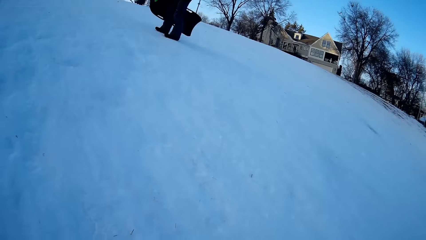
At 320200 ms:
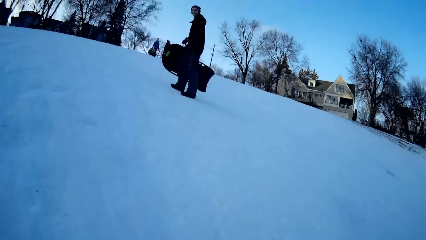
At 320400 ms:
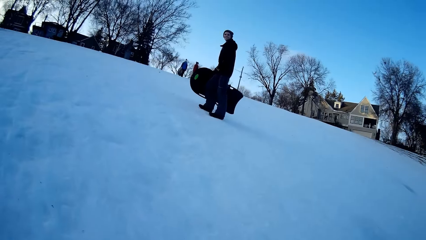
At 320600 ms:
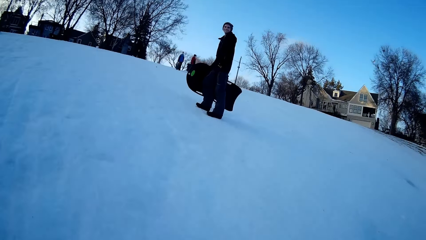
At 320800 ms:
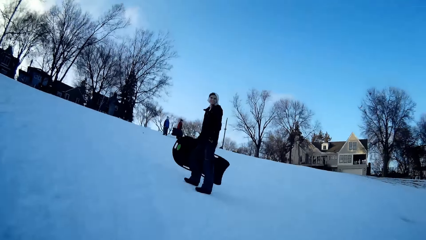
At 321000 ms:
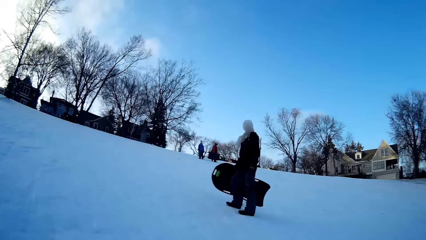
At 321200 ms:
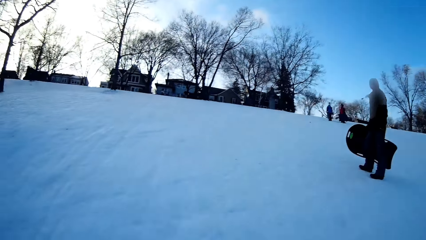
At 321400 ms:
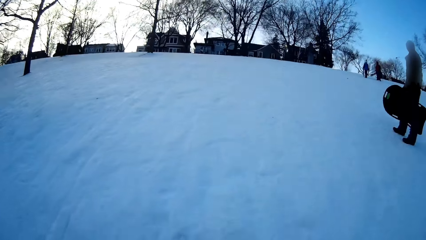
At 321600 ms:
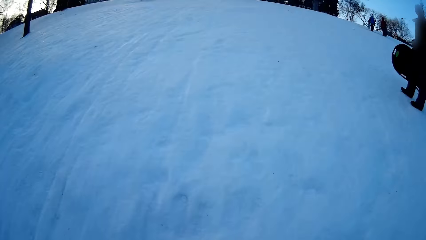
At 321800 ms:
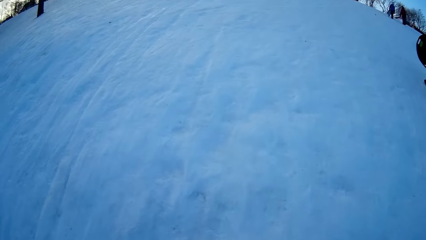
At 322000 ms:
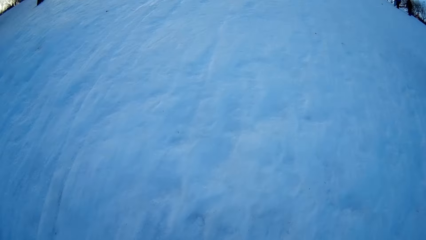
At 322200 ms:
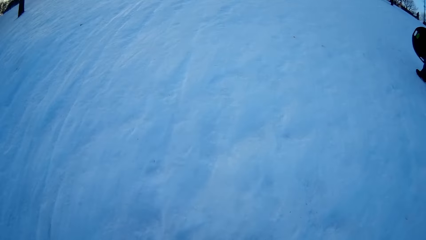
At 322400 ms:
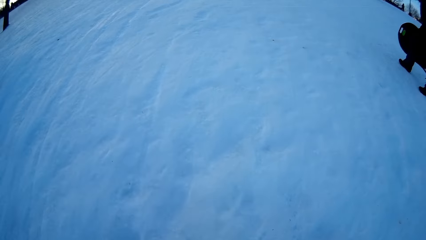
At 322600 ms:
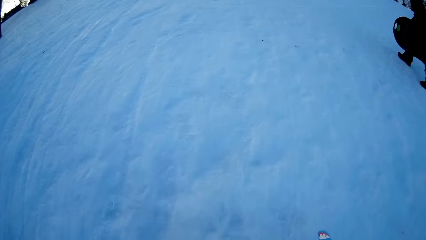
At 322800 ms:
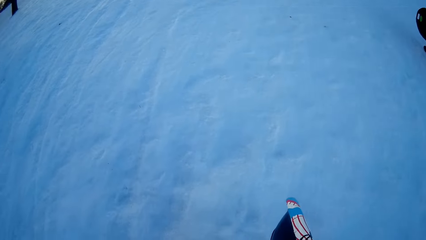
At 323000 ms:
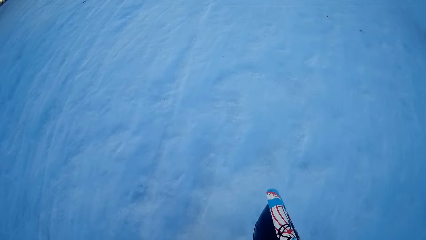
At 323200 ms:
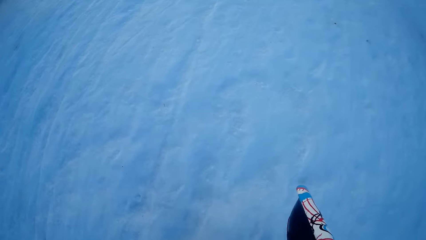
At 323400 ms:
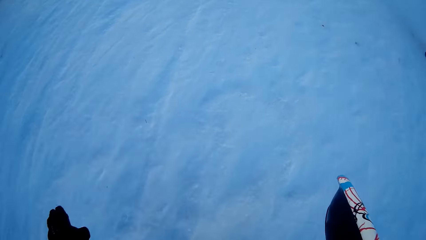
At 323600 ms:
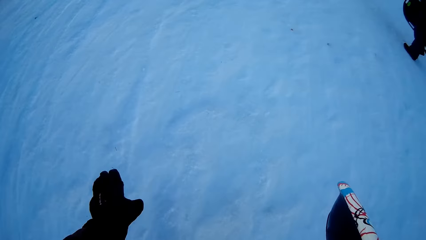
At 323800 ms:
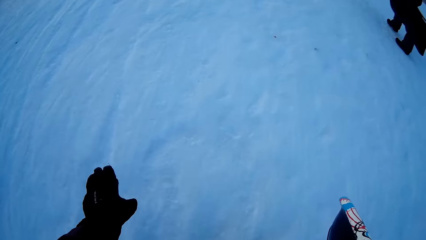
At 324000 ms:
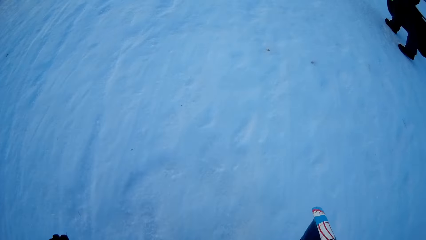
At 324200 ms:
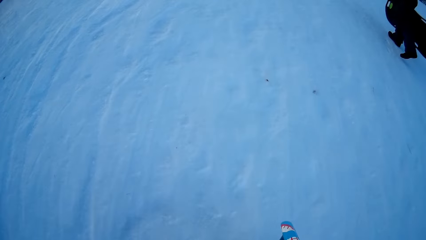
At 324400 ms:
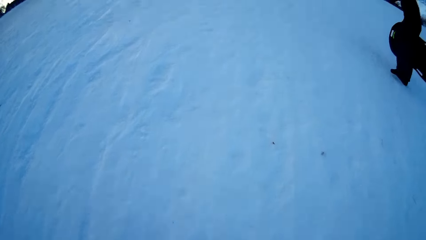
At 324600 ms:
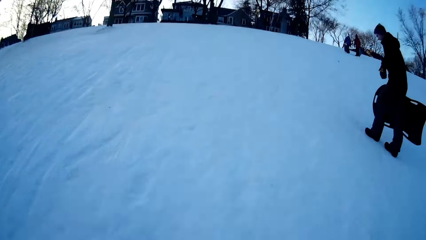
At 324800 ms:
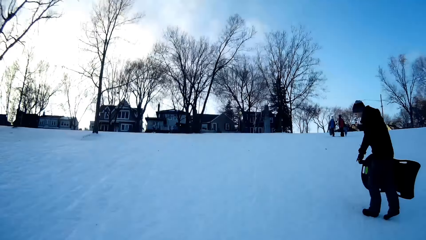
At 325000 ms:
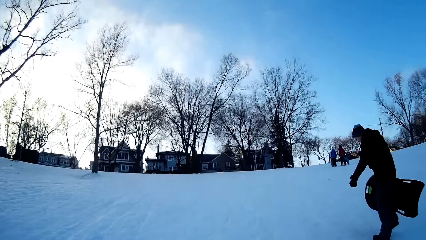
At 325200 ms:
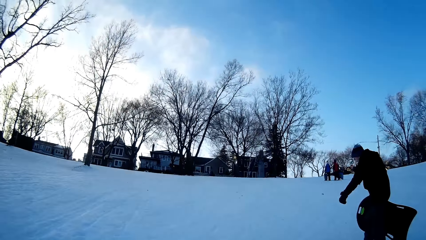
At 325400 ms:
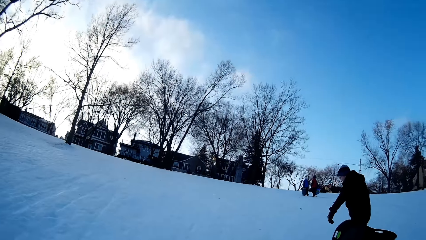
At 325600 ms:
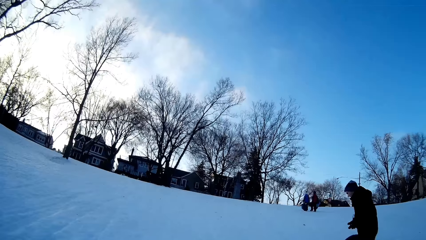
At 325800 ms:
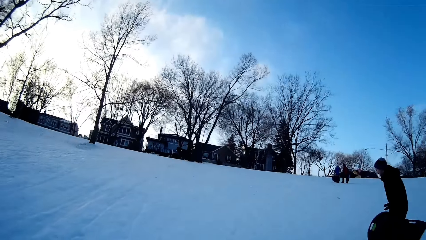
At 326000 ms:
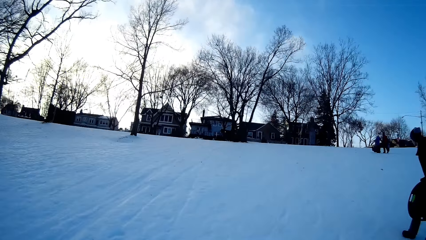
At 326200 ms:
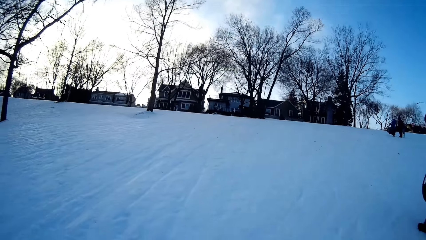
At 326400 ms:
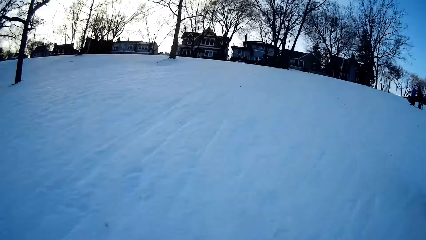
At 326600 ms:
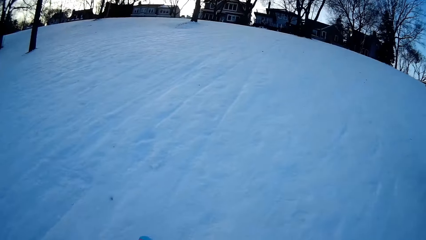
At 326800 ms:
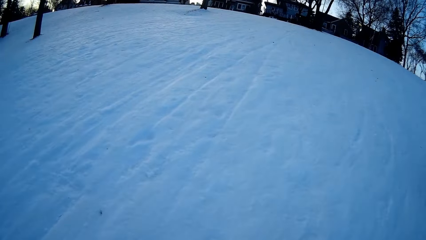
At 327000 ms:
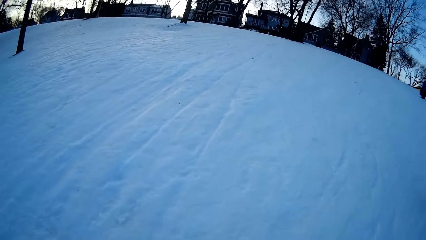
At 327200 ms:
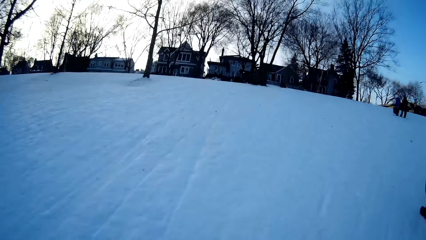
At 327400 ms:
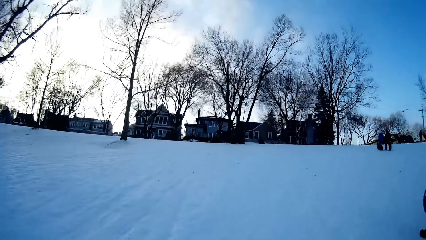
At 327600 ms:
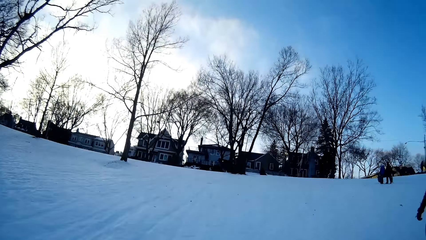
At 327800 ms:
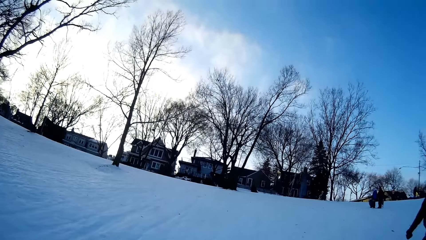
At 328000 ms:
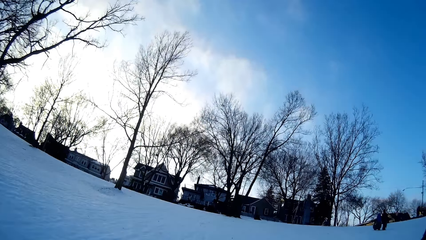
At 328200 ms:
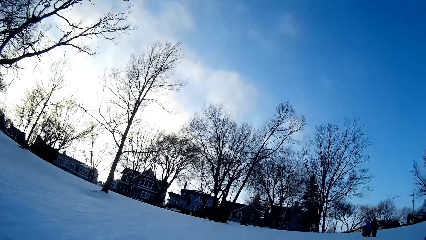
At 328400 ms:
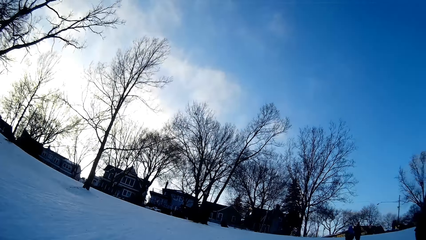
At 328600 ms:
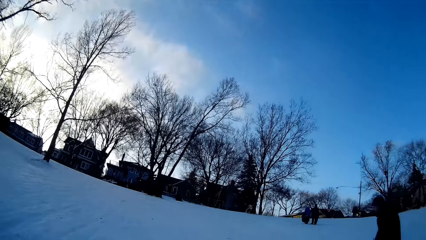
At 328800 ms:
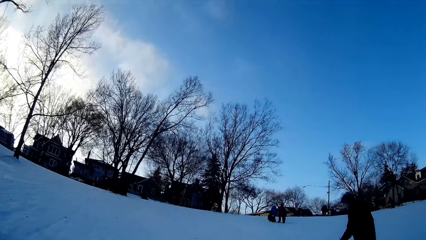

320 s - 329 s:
A man stands on the snow field. The man walks on the snow field. The camera wearer stretches his hand.

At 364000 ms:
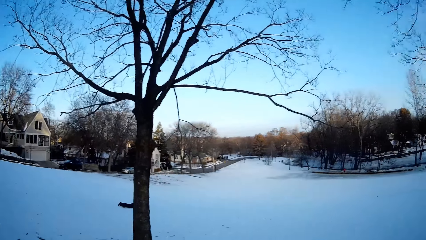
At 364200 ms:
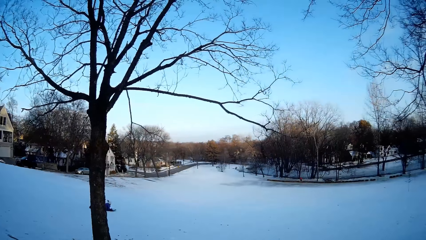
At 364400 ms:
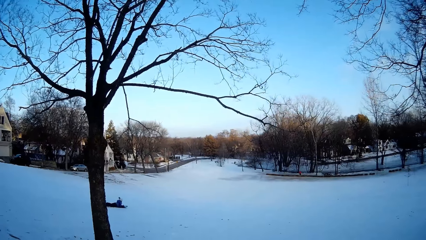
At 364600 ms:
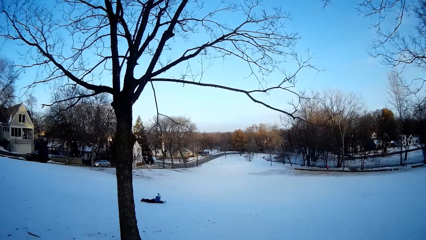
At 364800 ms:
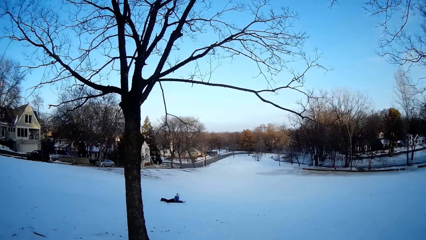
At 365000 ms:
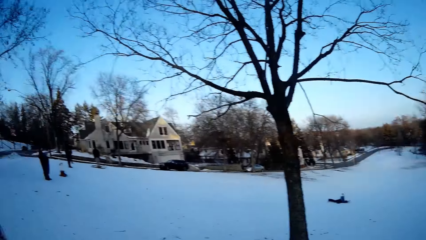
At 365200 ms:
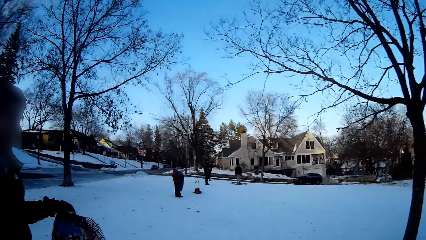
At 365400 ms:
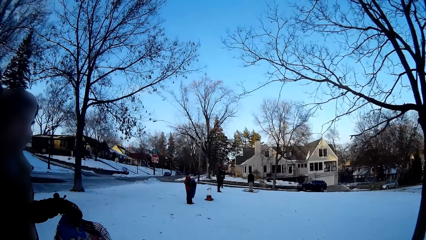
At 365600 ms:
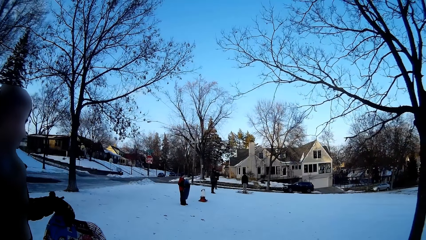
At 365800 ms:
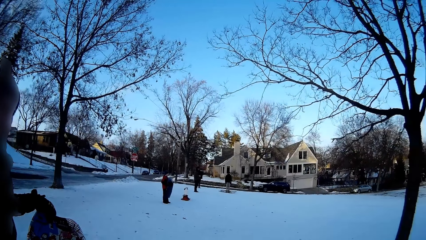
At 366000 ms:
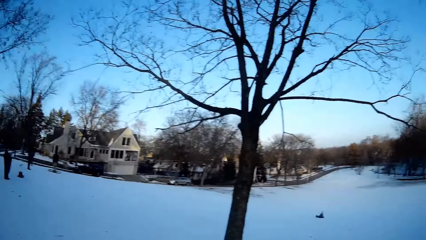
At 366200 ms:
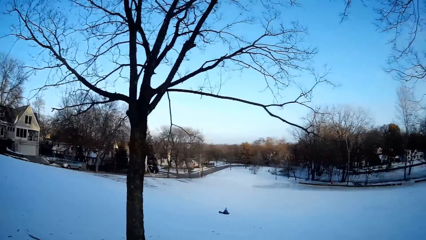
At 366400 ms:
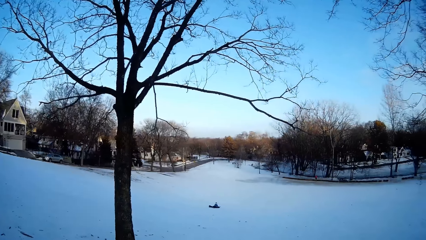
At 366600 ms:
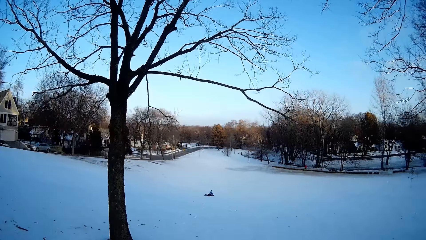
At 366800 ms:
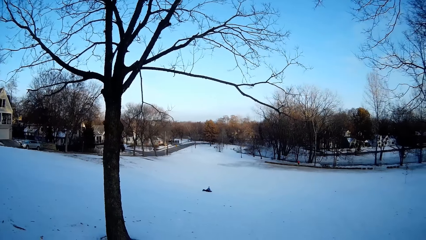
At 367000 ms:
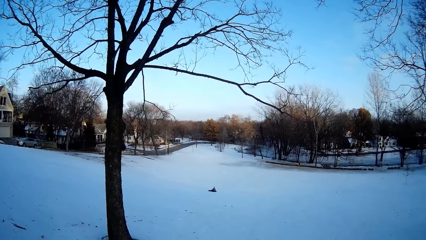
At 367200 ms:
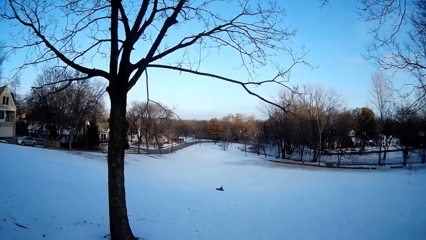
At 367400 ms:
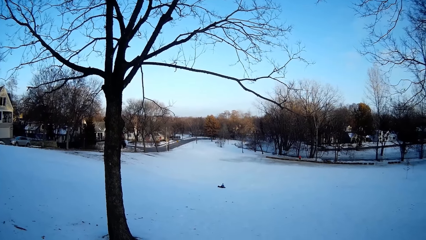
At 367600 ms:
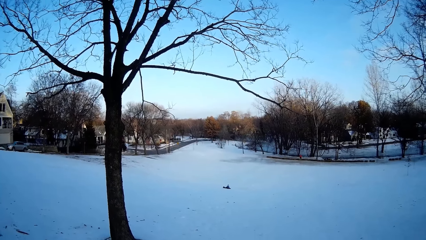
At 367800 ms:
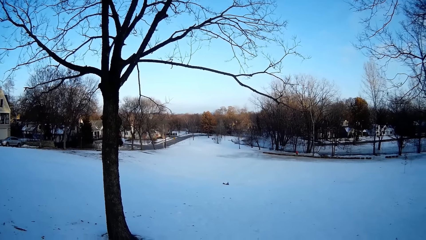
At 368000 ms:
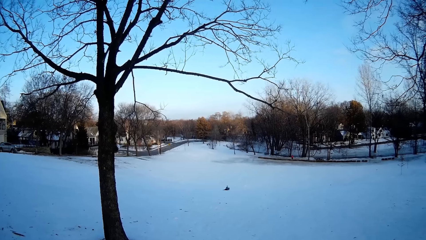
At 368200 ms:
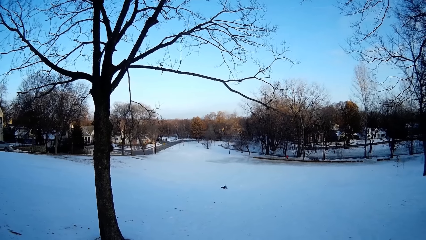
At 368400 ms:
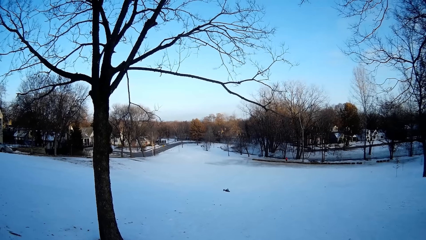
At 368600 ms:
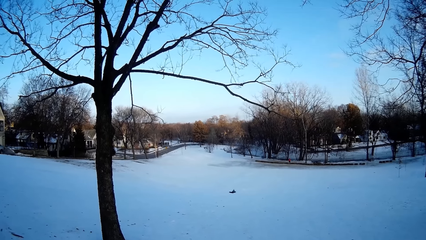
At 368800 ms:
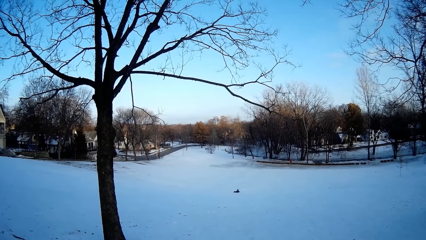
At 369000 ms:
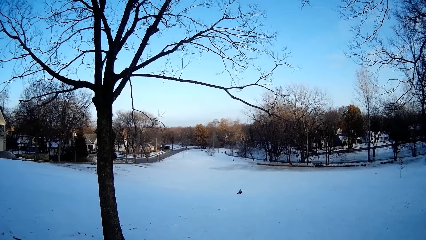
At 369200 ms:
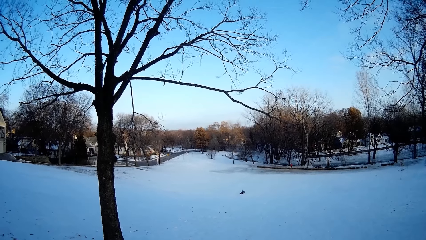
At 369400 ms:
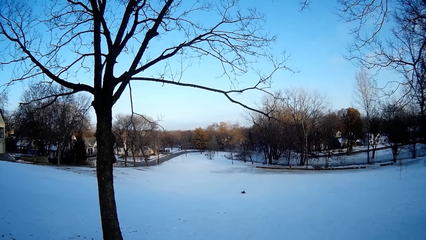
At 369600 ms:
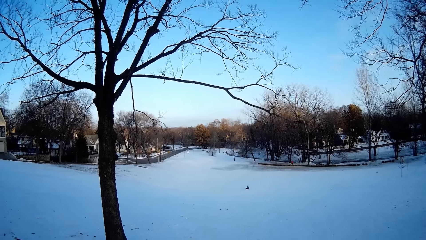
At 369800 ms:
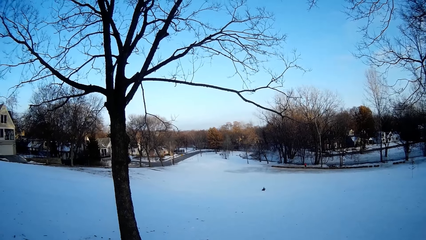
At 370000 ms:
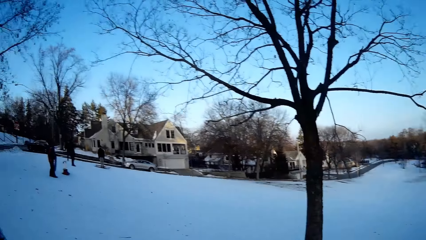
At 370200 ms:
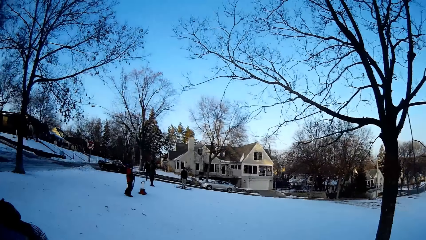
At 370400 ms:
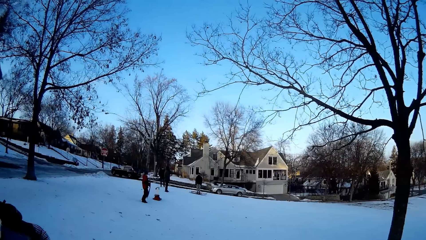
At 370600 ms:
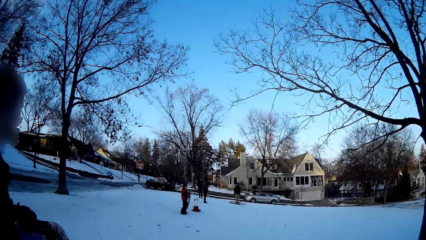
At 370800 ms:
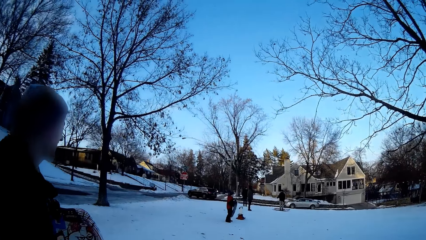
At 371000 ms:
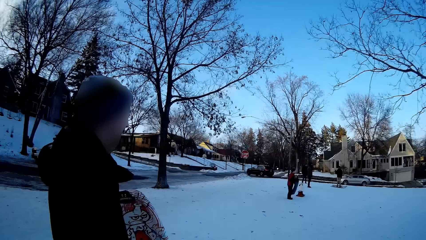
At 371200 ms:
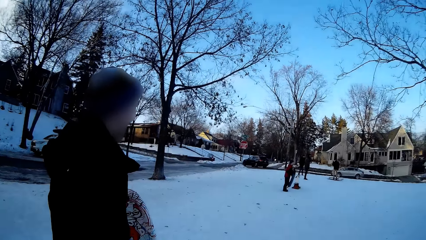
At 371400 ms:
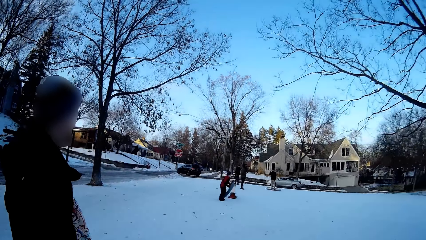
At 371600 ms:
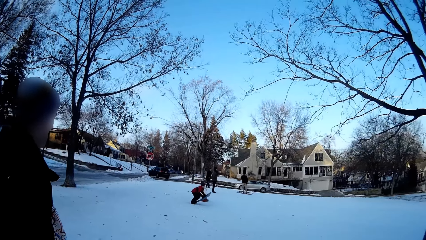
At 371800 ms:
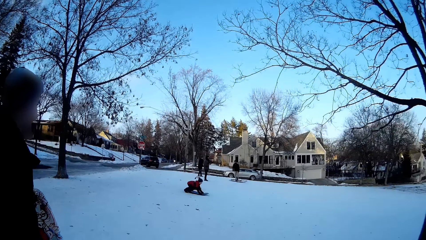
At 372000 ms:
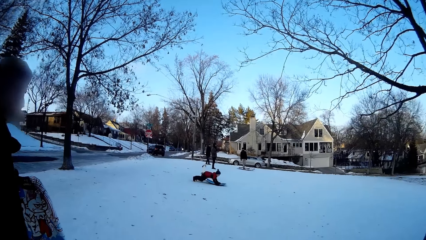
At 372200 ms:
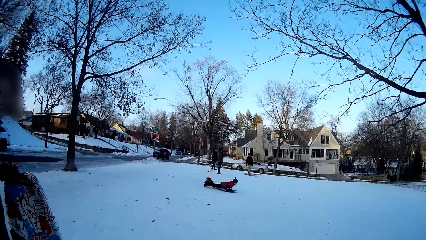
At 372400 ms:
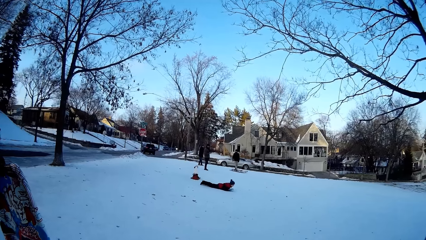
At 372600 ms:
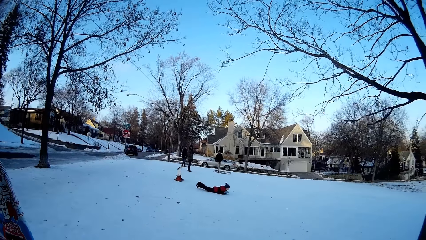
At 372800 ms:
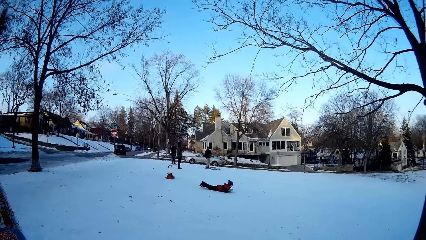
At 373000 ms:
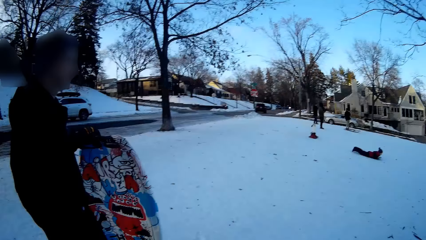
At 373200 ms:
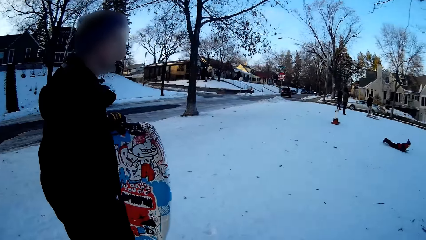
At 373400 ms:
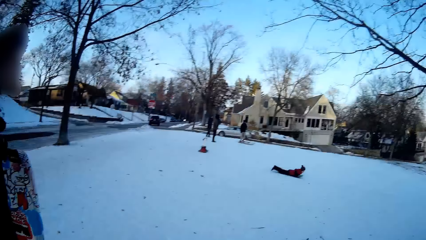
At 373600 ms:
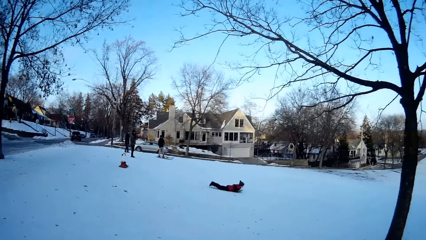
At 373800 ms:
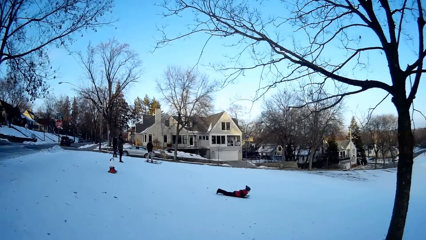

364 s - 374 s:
The camera wearer looks at a child. They look at a man. A man glides down the snow hill with a snowboard.
